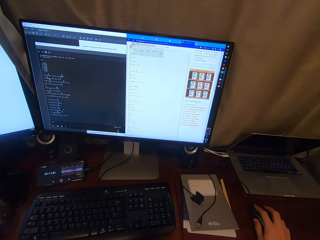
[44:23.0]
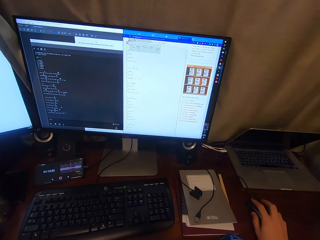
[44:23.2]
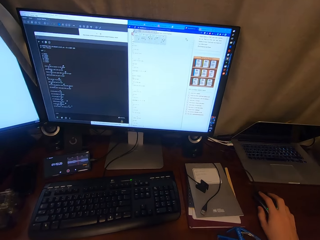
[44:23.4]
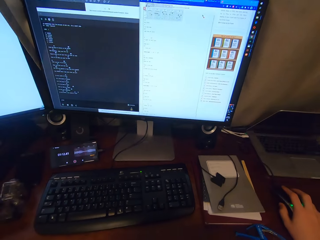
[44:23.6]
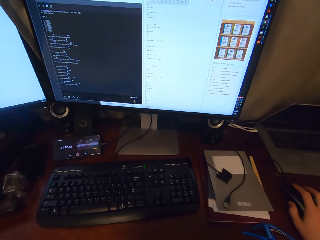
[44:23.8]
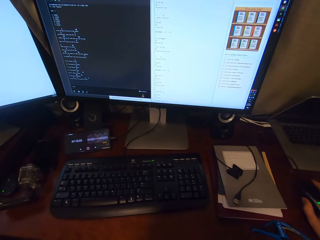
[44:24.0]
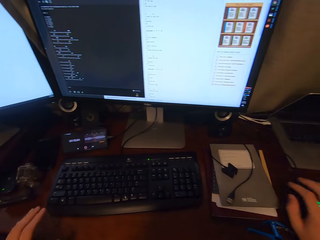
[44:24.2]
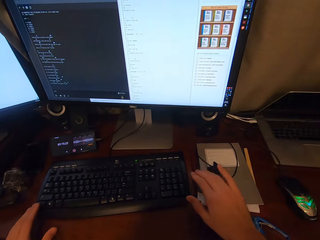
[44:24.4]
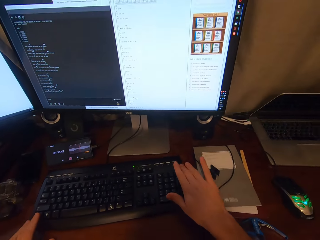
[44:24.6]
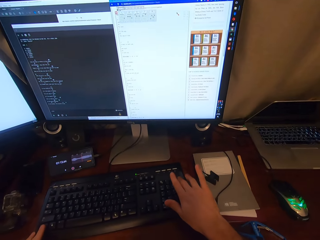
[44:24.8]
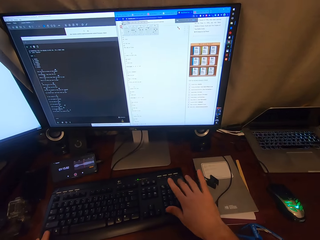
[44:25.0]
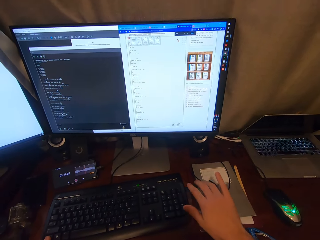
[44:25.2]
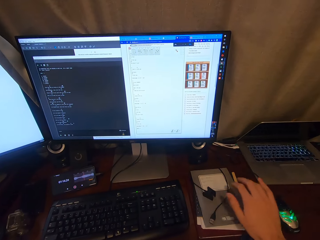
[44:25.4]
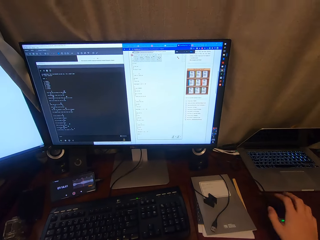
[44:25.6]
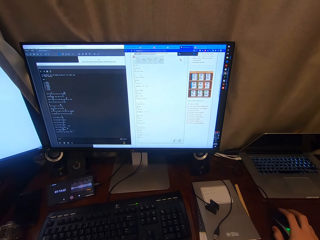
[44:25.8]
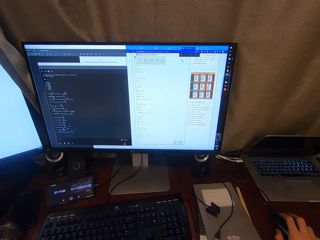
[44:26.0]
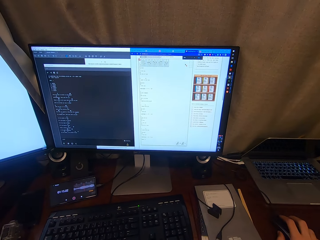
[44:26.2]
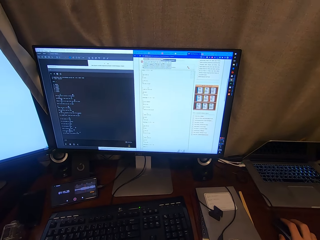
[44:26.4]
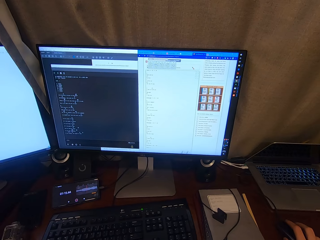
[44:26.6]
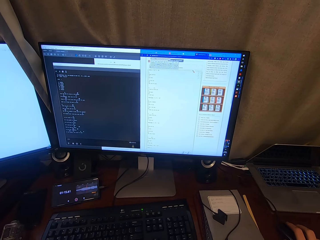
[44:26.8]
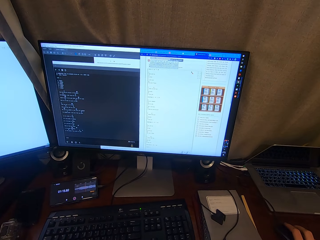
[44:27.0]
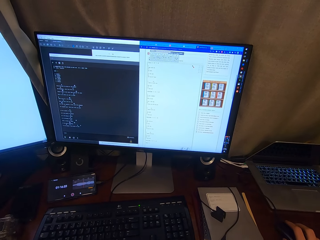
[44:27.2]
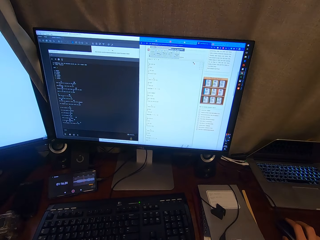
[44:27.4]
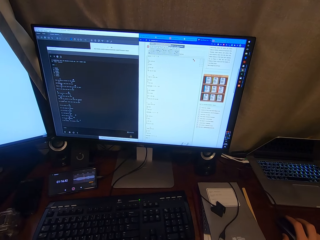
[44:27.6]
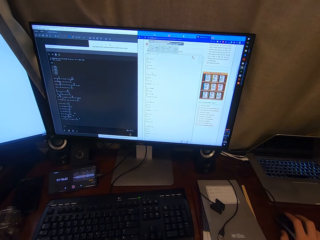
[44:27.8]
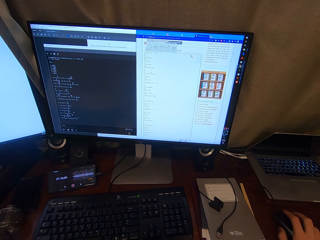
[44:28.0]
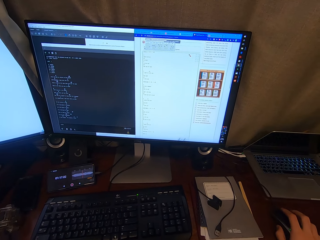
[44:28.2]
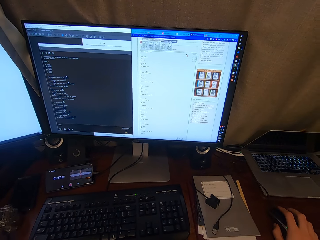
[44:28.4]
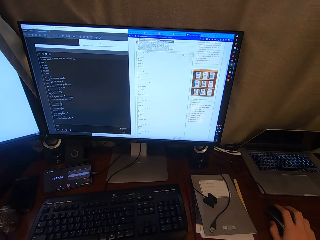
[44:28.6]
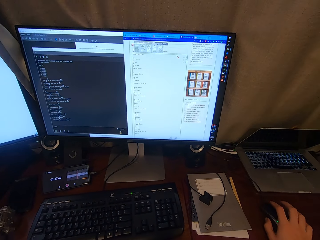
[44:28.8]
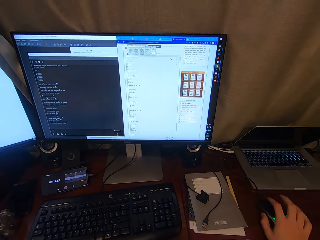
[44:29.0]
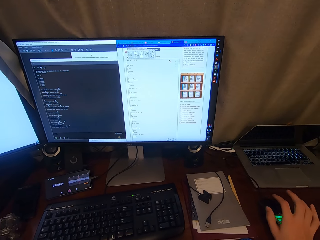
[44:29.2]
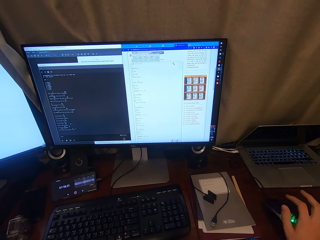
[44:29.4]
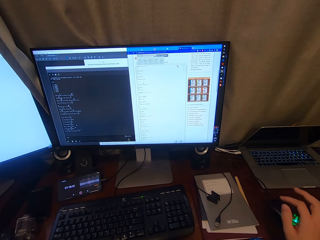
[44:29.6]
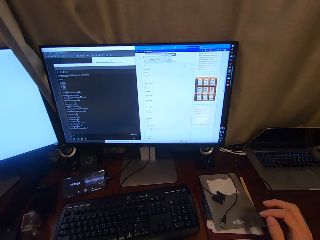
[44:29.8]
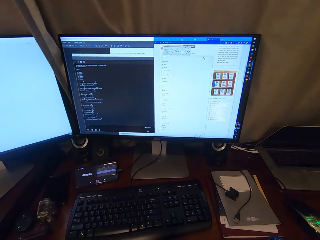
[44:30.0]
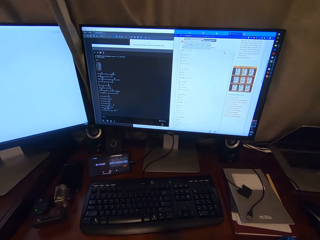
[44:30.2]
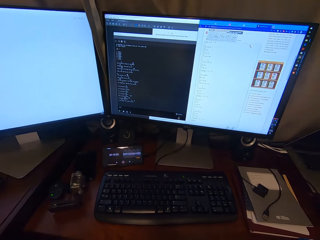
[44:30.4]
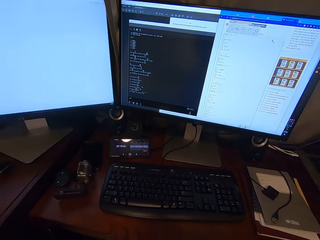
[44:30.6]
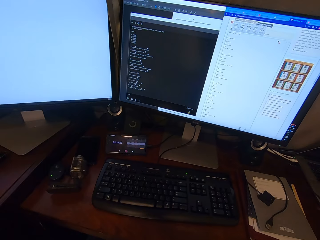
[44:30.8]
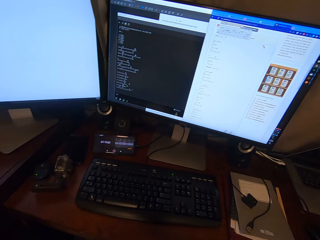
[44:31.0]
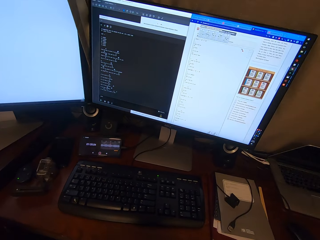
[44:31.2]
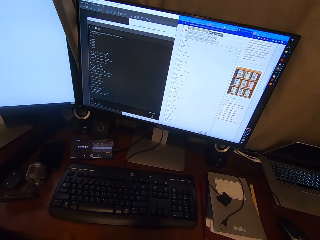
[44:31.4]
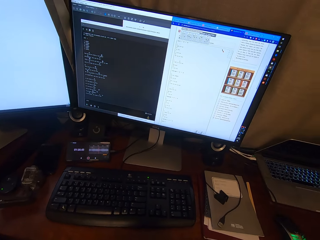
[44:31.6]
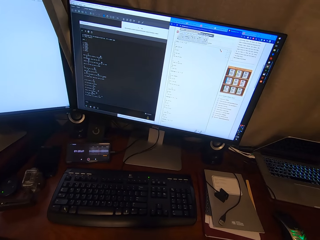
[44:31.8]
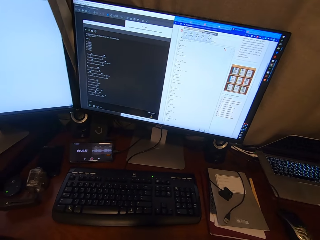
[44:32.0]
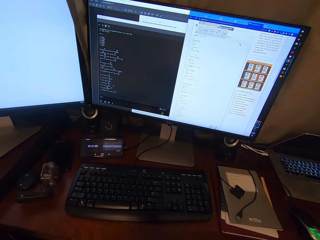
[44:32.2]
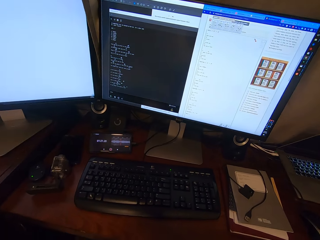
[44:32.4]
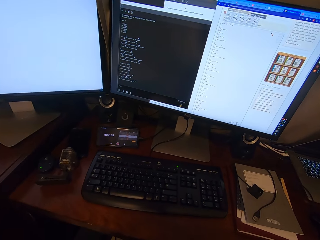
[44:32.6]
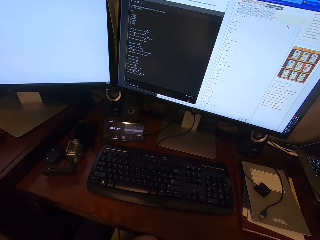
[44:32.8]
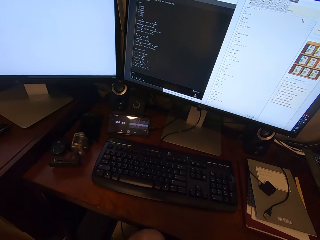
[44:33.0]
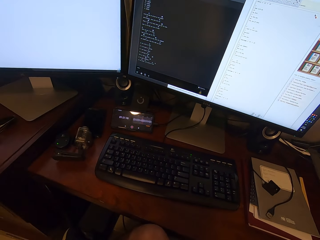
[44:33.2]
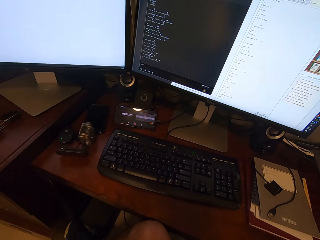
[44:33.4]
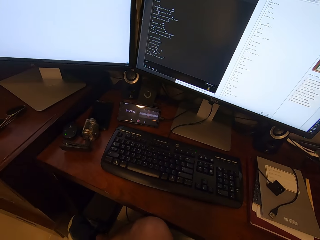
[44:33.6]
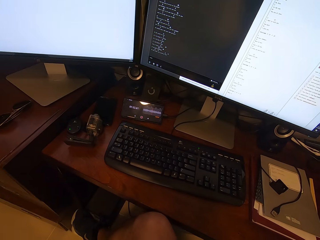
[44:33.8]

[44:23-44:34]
The camera wearer types on the keyboard. They click on a mouse. They scroll through the desktop using the mouse. They play the guitar.

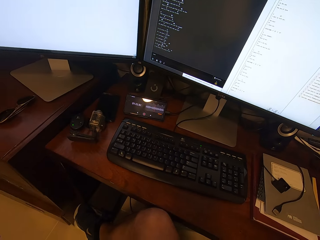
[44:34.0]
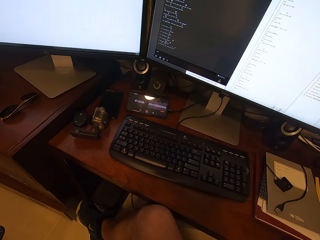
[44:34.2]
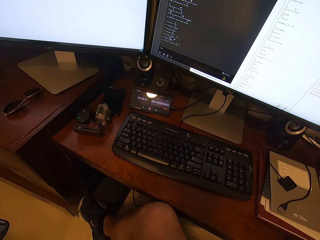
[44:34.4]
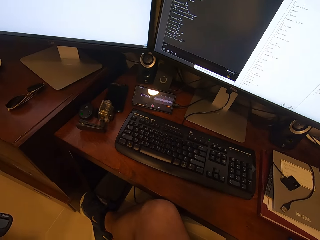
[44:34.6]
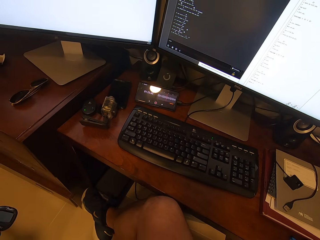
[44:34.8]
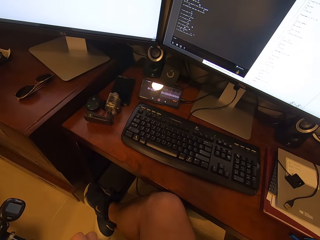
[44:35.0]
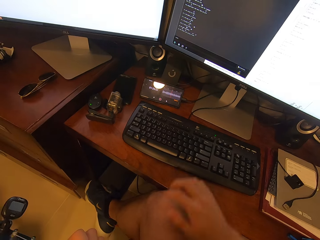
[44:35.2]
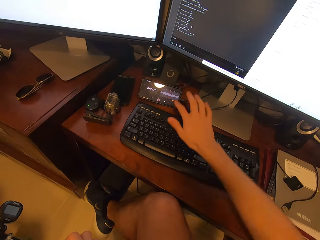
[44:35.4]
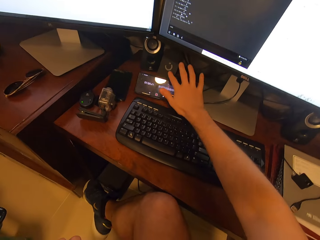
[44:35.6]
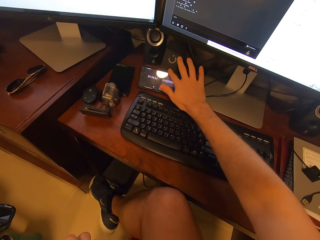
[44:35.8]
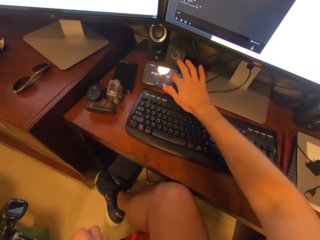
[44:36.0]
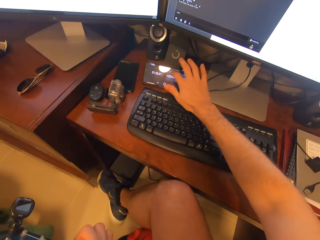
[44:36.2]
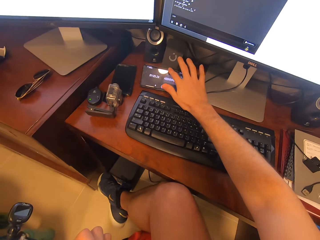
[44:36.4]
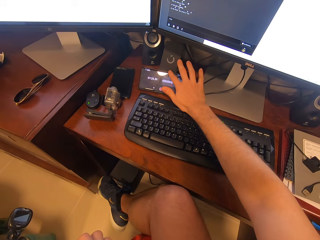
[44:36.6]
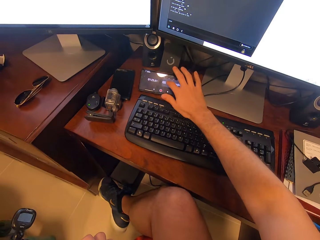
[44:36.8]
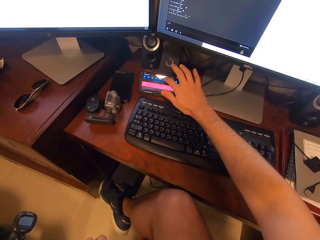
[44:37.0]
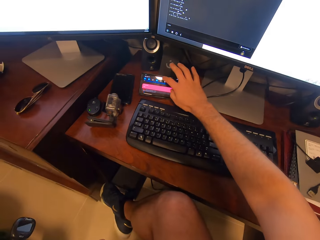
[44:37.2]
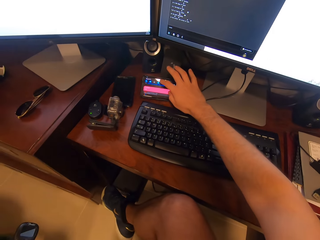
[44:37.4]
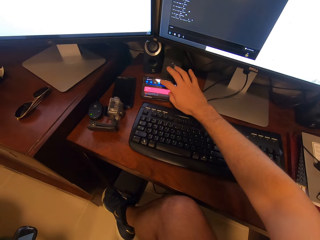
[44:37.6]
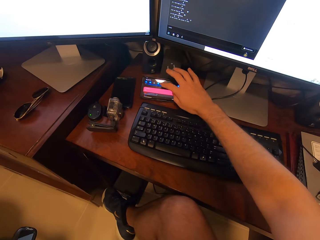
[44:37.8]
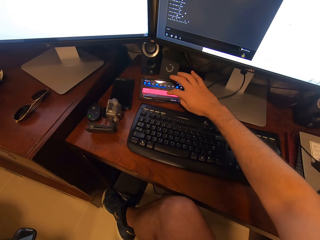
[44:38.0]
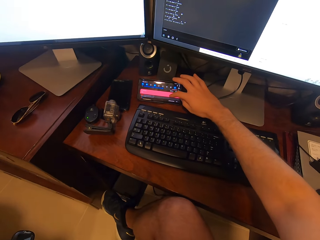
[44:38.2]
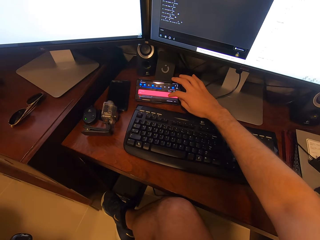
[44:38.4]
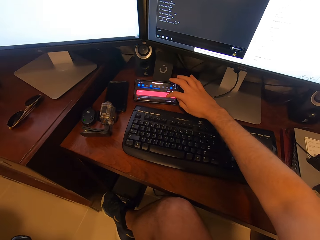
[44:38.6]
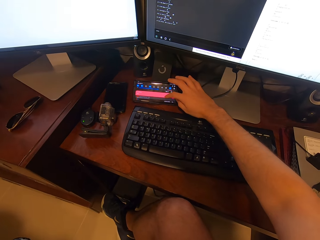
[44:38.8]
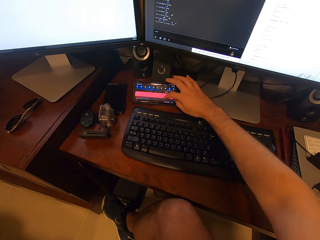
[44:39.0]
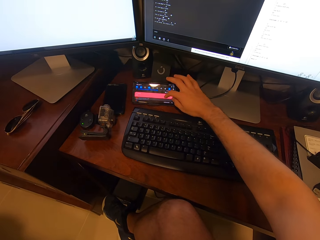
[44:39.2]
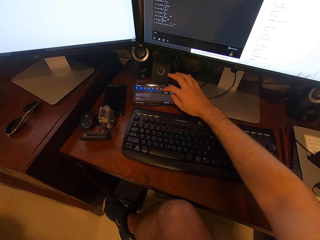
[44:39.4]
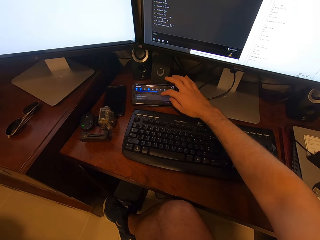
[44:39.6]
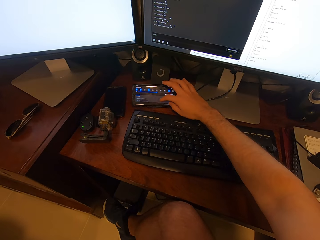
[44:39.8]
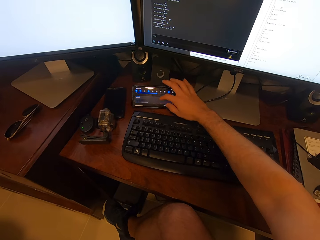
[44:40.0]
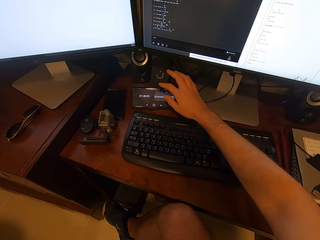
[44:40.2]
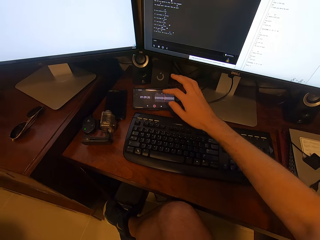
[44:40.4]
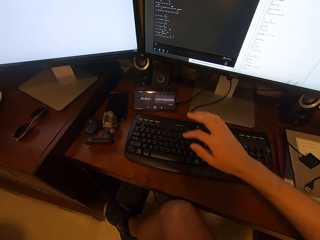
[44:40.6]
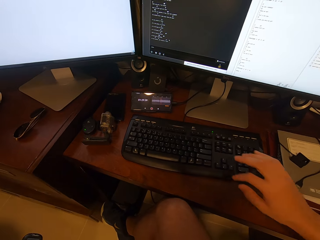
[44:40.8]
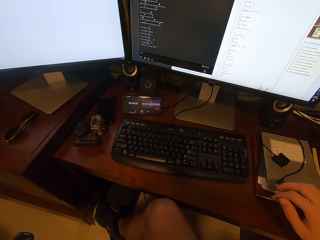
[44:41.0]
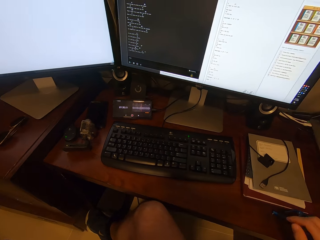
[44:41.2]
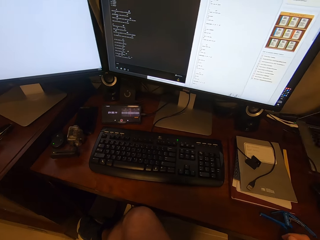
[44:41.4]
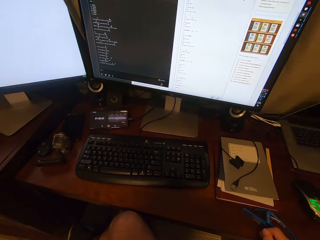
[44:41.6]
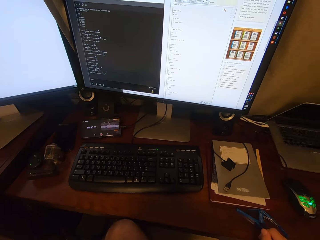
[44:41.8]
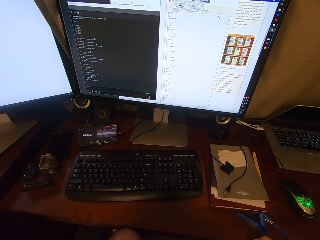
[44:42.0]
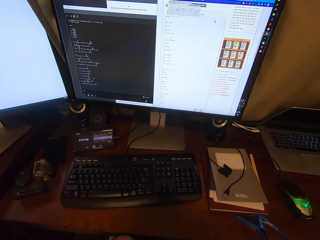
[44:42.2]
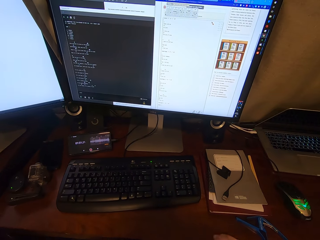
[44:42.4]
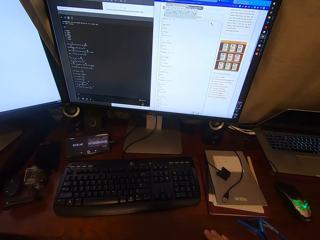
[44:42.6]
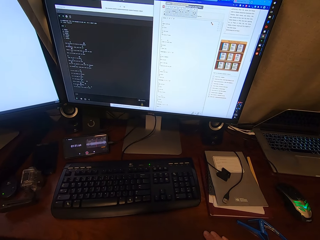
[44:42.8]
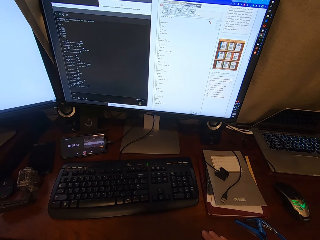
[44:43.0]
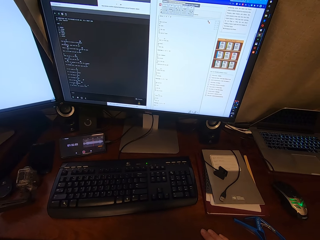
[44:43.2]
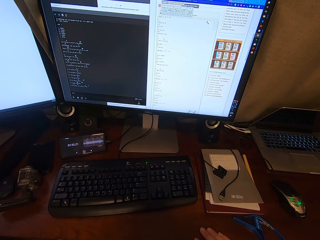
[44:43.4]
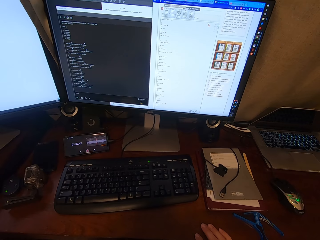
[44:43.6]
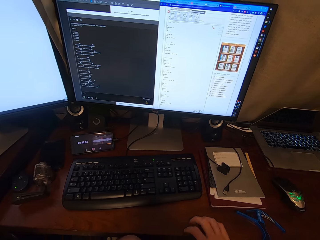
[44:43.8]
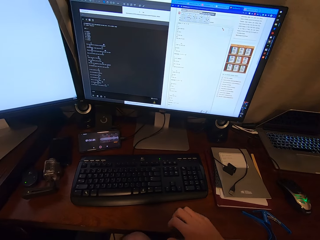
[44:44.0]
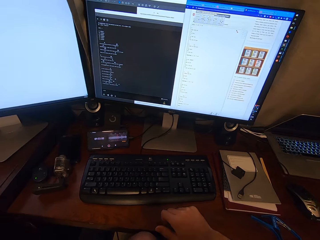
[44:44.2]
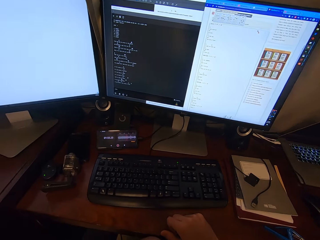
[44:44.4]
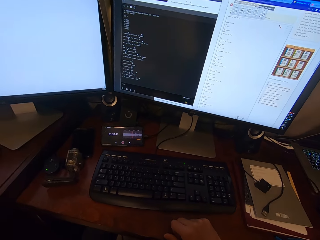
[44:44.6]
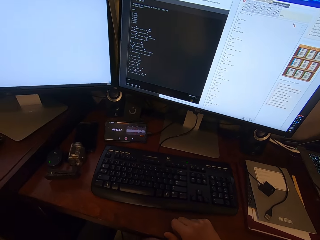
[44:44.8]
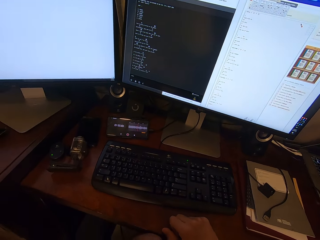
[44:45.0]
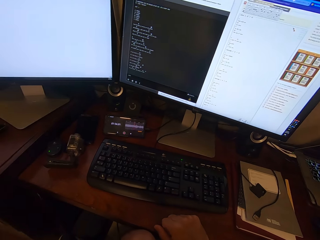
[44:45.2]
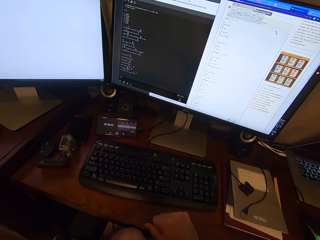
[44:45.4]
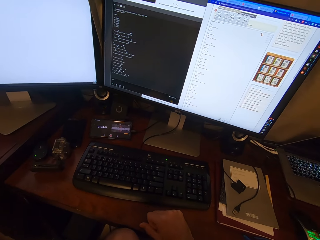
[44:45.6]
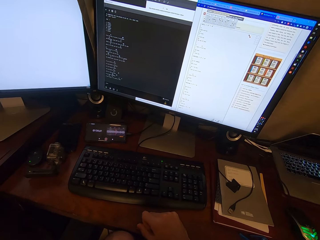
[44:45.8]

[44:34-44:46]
The camera wearer dials a phone. They scroll through the phone. They put a hand on the table.
